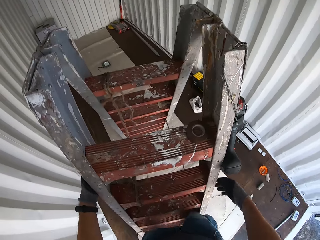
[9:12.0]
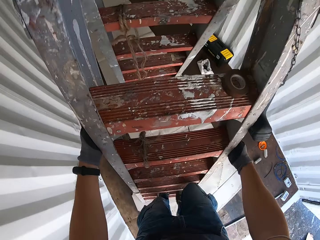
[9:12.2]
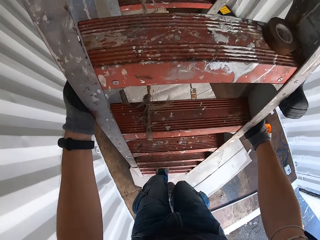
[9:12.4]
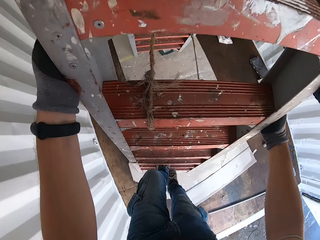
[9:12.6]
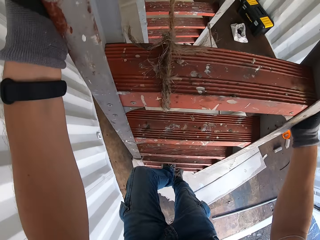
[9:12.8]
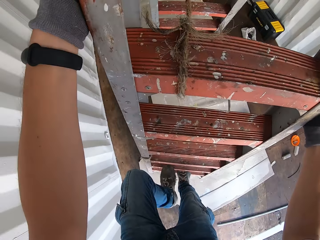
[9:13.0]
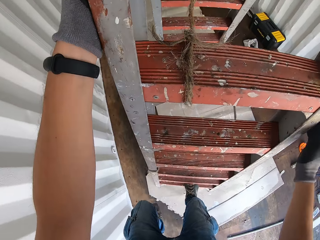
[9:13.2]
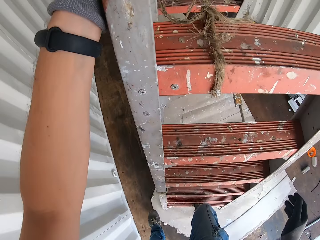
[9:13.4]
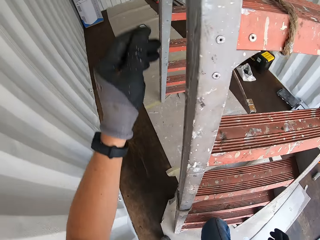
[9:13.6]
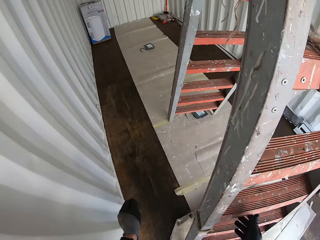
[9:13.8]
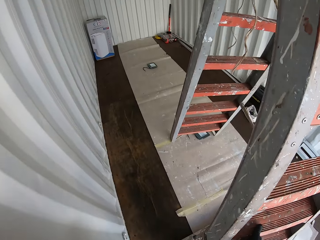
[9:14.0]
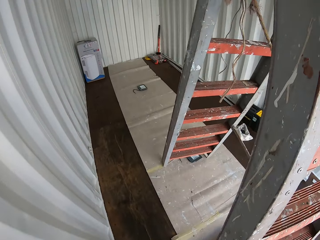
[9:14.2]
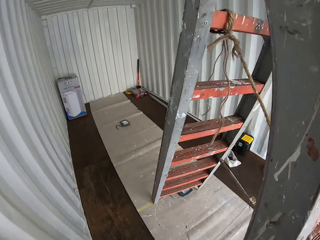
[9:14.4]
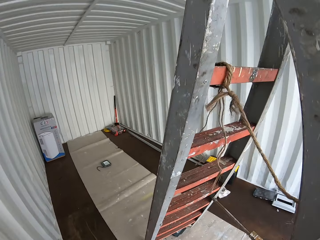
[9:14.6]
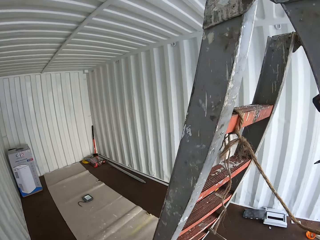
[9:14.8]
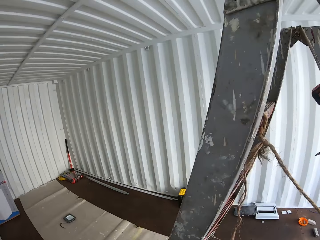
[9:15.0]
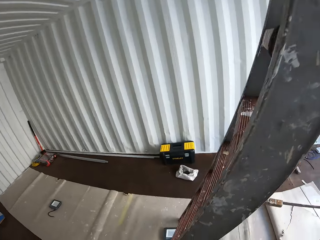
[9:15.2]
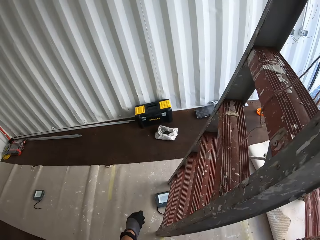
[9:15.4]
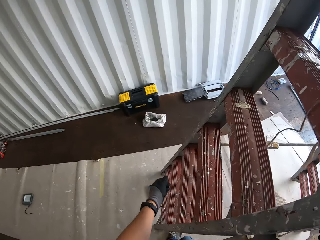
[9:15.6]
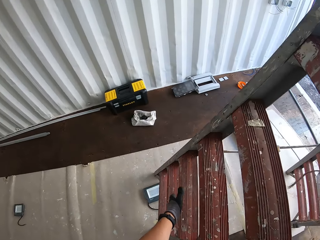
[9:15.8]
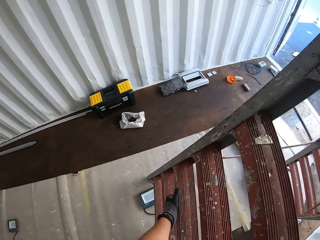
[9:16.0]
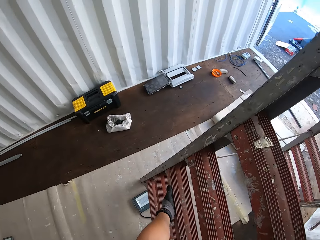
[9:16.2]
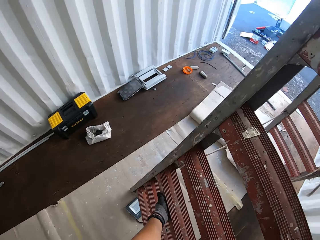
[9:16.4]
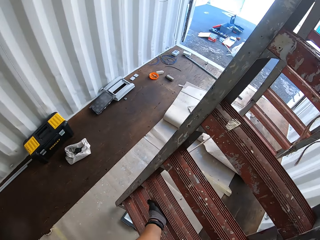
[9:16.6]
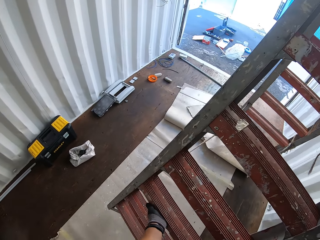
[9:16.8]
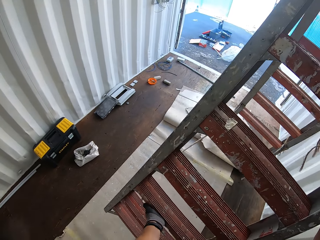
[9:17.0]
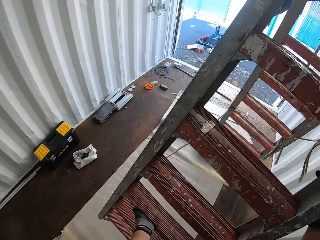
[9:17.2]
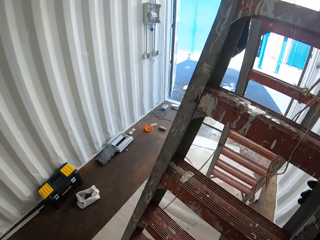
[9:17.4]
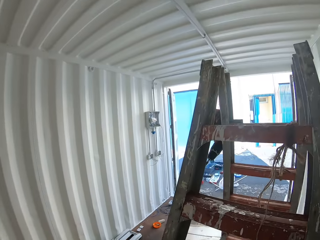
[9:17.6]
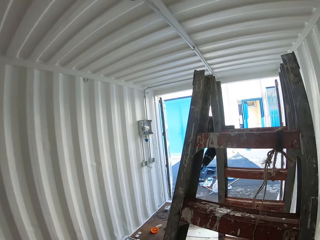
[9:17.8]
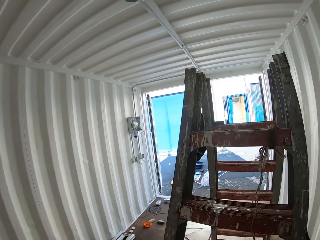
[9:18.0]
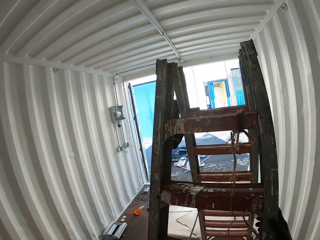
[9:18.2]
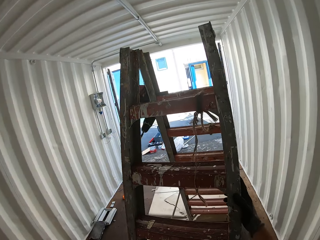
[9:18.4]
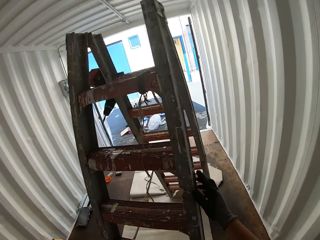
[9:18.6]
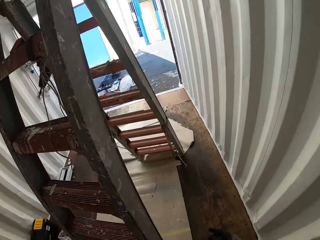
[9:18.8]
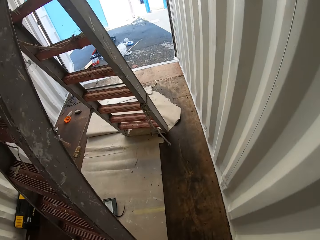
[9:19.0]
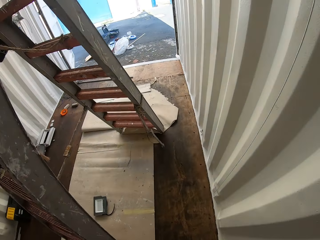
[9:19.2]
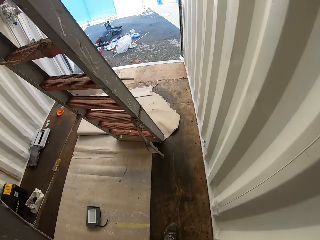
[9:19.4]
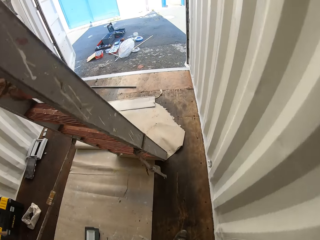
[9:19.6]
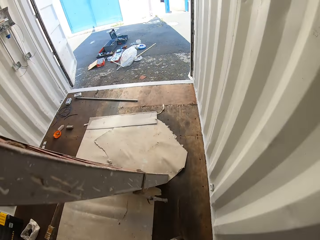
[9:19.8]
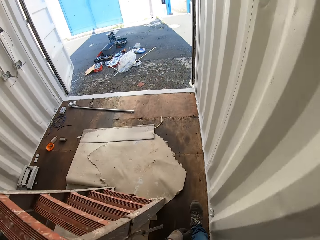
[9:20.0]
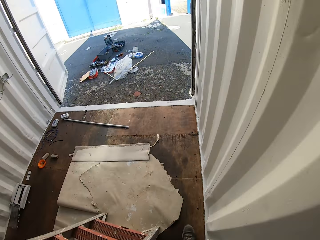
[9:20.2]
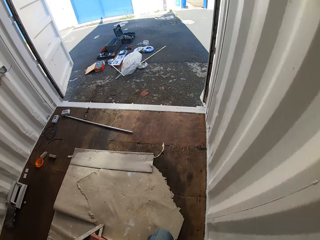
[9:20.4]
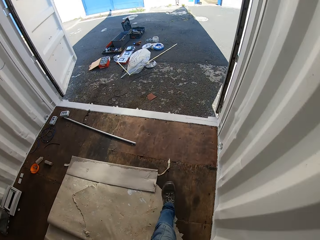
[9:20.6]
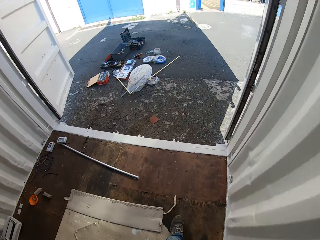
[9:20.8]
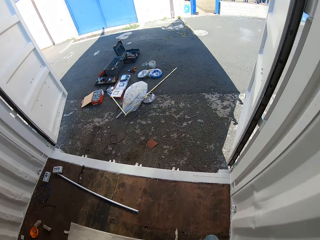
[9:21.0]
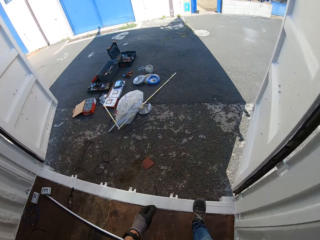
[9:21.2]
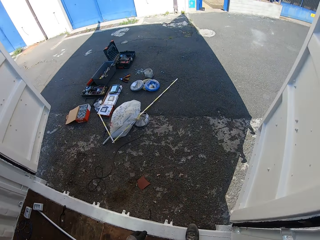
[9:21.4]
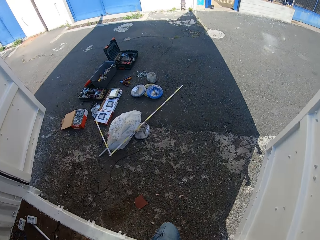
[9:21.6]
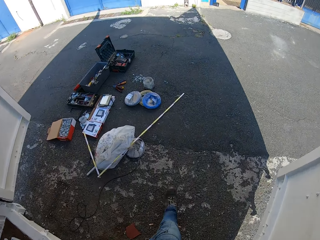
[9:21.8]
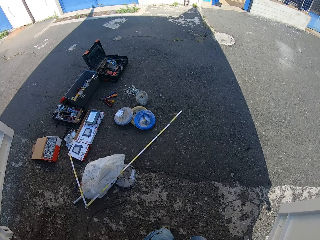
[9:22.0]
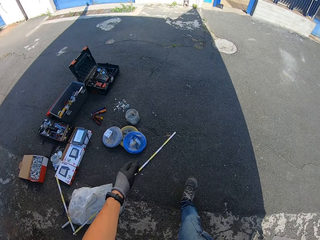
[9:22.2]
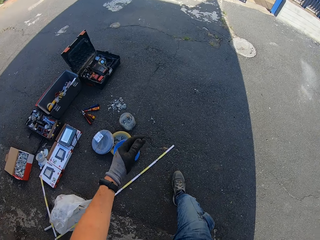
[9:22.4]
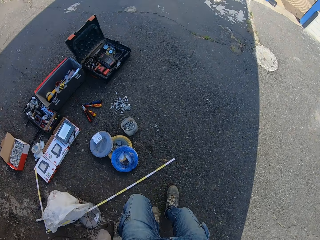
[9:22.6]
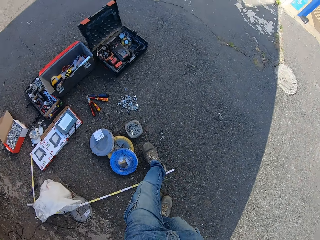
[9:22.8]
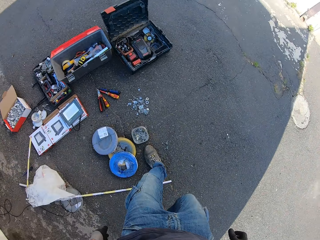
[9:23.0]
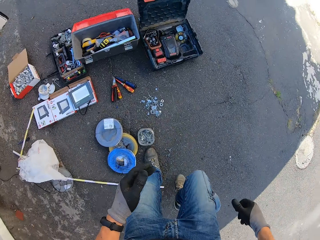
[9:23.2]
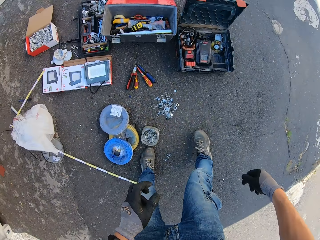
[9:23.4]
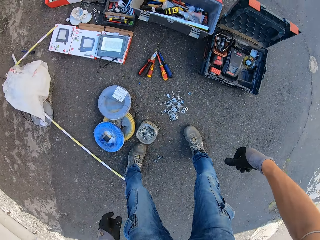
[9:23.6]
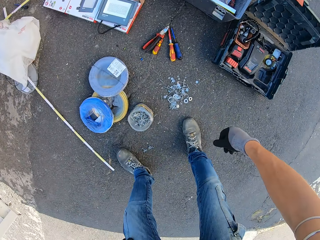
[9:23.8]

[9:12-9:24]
The camera wearer alights from the ladder. They move the ladder. They adjust the ladder. They move the ladder again. They walk outside the Conex box.

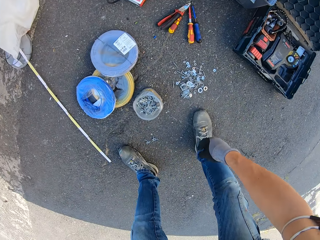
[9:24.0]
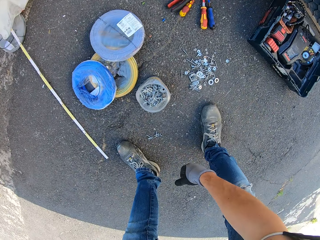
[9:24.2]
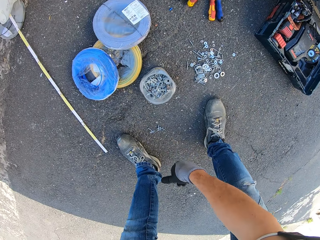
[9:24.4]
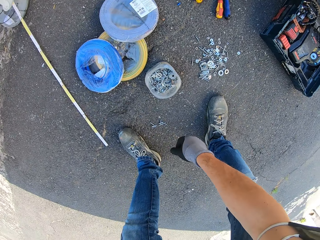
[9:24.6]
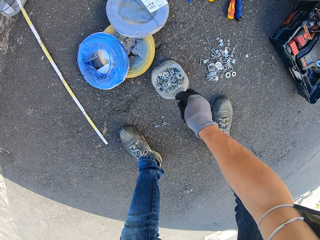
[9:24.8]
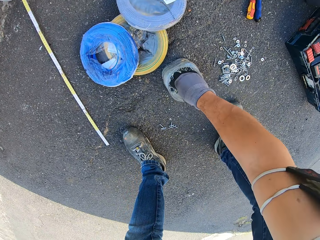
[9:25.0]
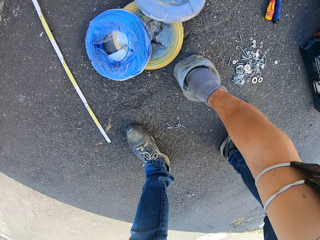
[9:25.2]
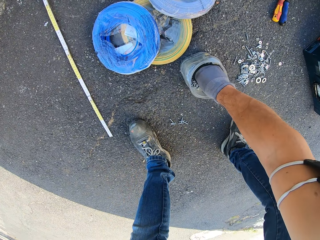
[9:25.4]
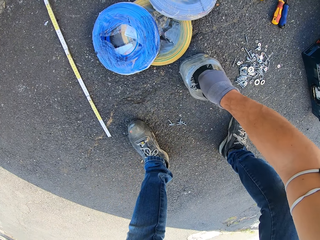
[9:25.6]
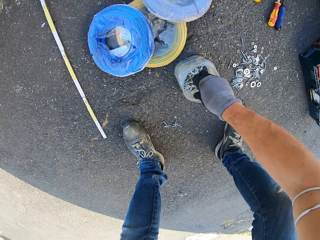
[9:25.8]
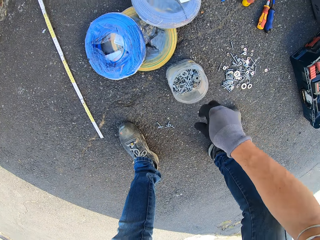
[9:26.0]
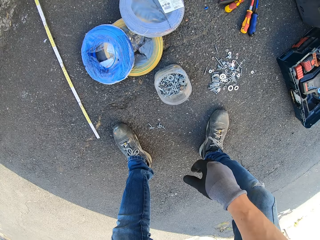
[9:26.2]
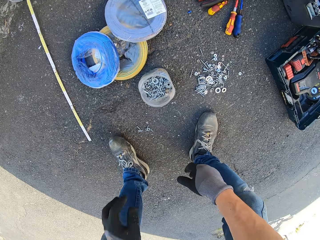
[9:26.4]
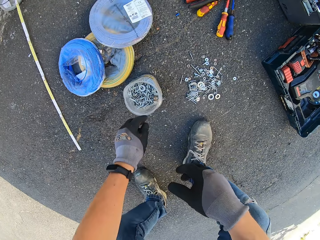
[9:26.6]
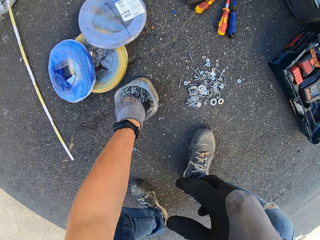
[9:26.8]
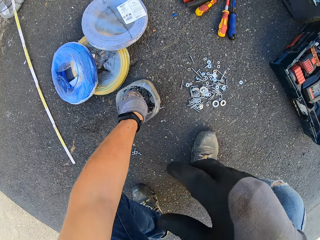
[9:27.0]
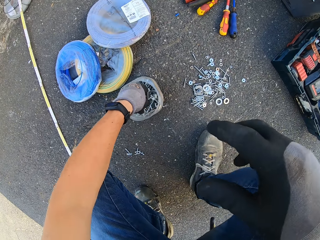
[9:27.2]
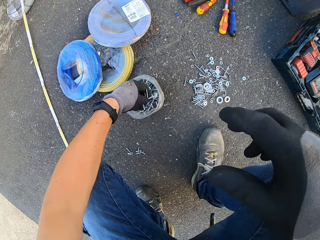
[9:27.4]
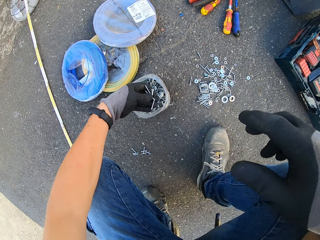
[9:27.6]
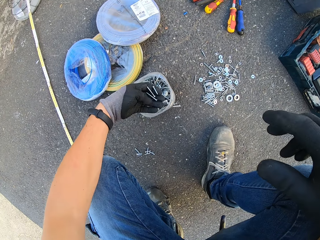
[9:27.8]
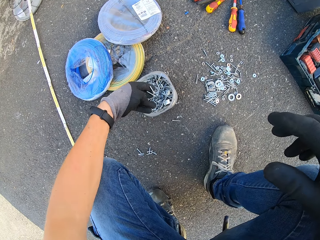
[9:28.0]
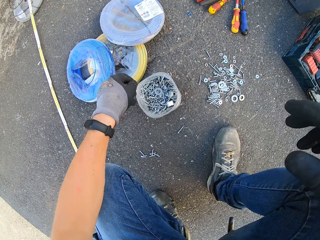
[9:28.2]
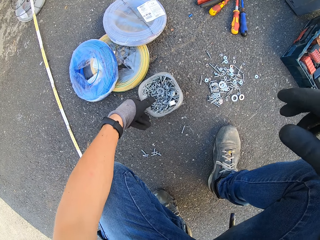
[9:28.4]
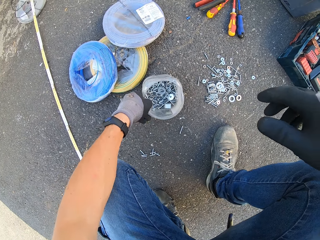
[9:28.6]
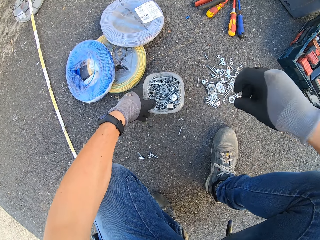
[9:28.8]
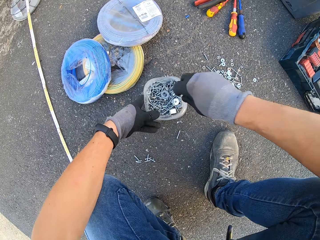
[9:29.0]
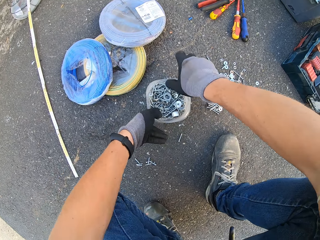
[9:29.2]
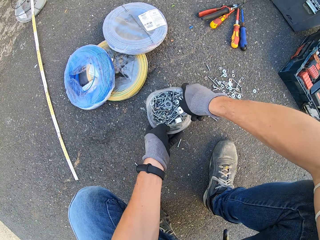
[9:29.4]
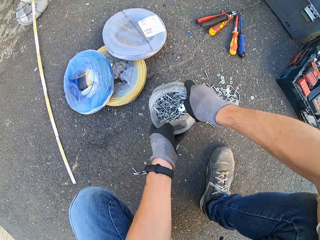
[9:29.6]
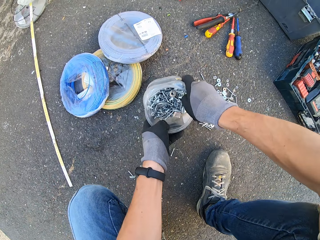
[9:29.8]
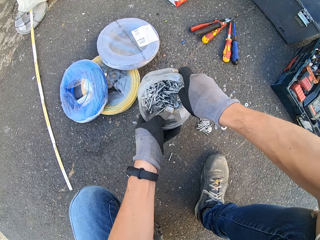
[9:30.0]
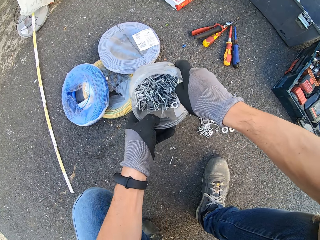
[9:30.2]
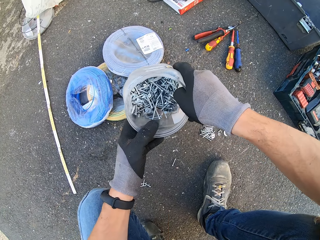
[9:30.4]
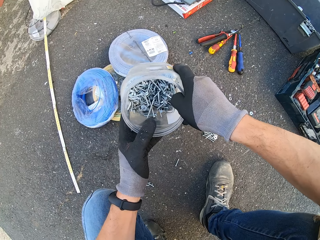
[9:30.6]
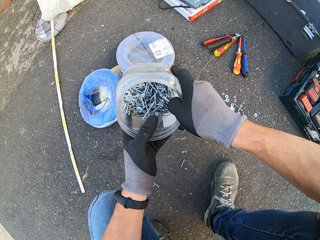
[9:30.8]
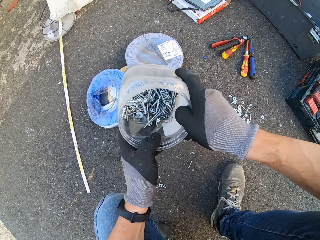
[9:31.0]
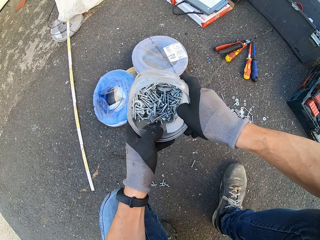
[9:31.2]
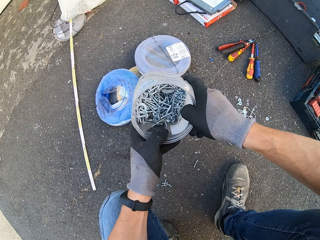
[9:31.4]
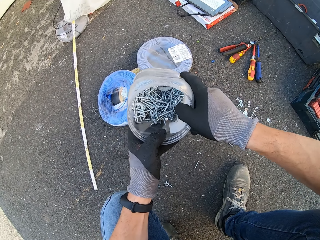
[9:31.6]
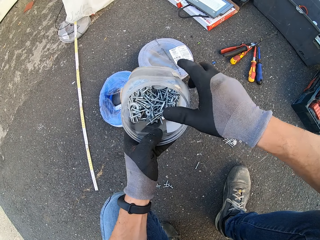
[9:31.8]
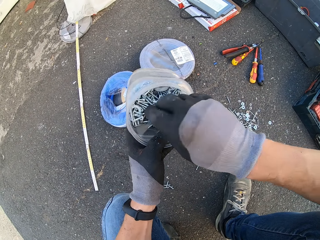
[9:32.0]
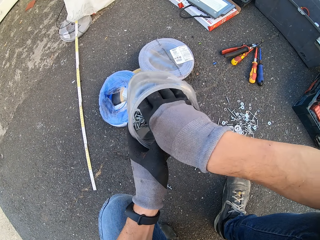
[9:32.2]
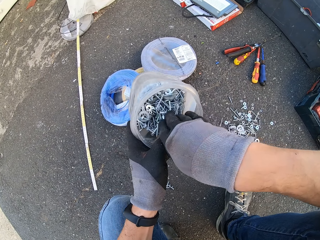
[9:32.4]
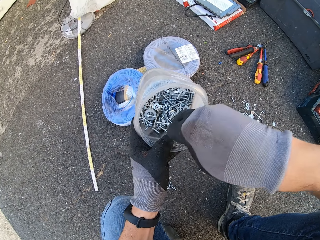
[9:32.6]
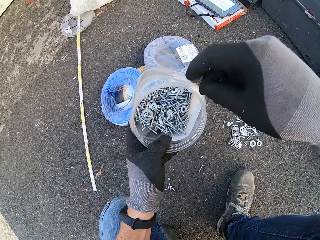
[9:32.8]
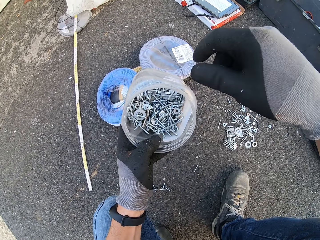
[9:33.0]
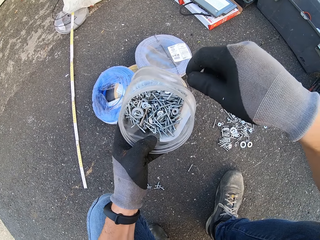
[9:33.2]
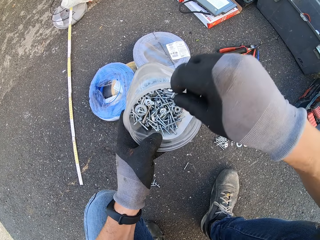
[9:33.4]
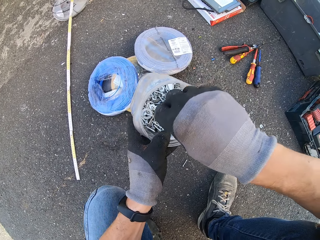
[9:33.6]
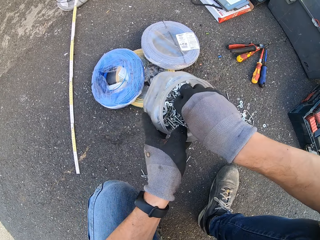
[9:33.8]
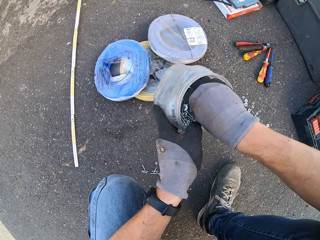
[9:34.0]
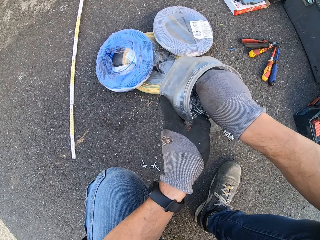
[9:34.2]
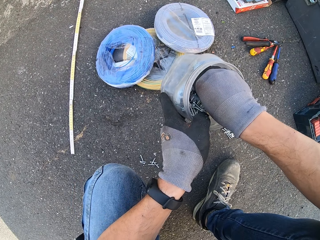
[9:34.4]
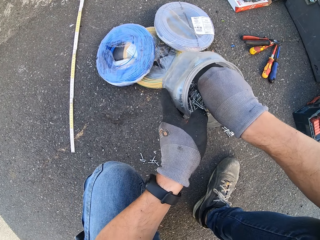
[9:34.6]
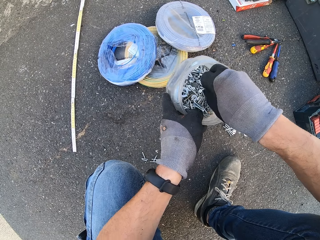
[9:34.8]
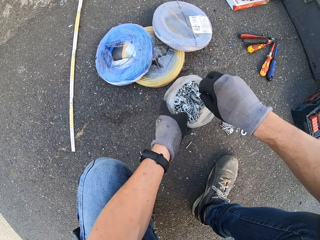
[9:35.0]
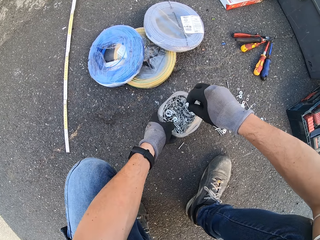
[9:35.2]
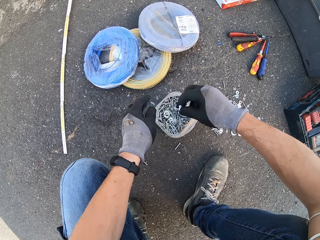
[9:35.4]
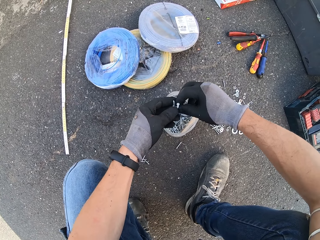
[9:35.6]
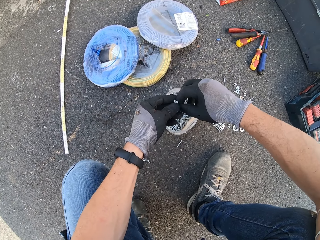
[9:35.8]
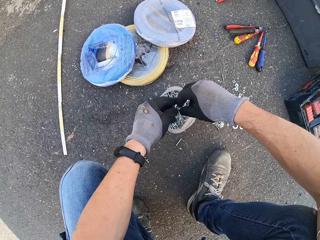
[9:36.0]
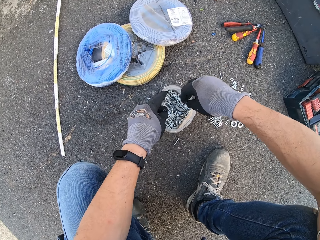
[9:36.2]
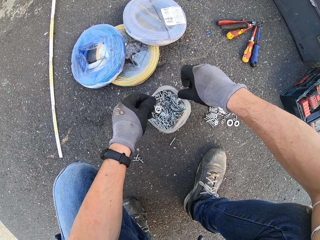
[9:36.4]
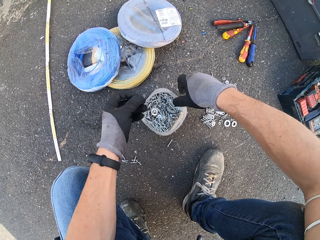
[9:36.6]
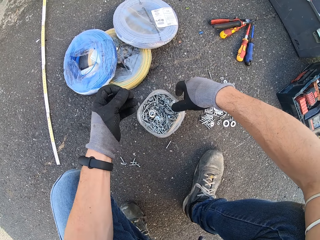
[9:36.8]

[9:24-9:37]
The camera wearer picks a screw from the tin. They touch the screws in the tin. They hold a container of screws. They shake the tin with the screw. They search the tin with the screw. They pick a screw from the tin.
